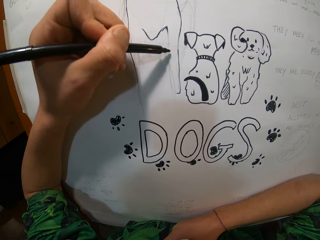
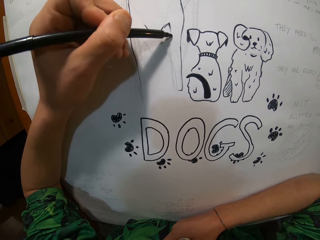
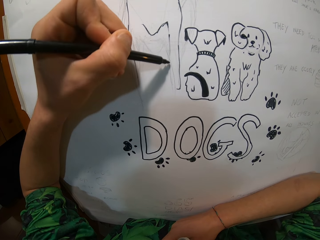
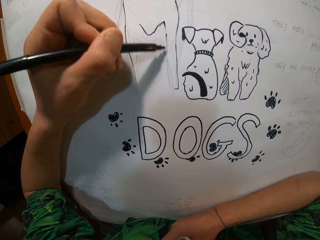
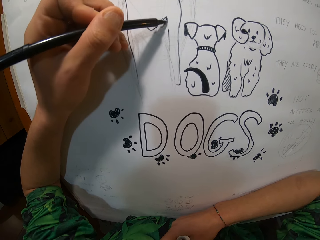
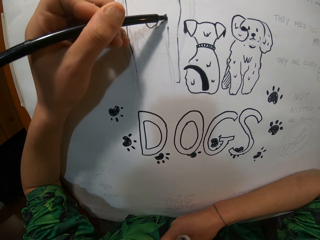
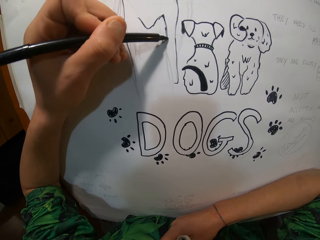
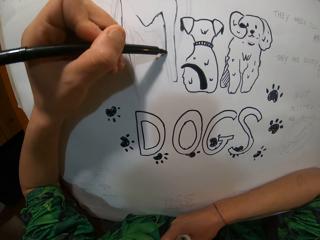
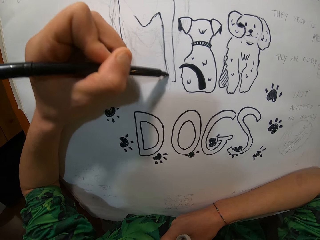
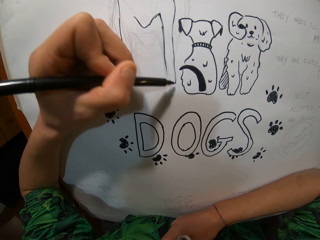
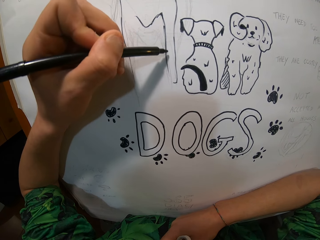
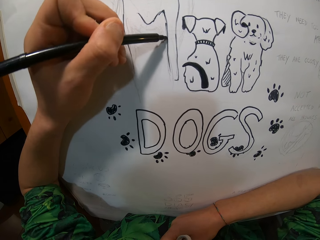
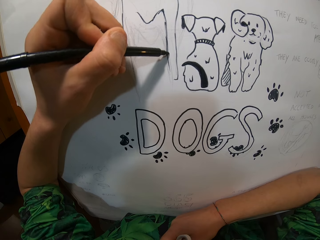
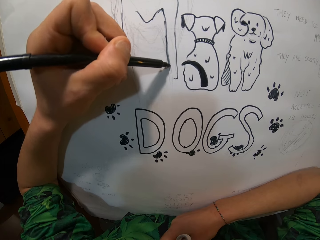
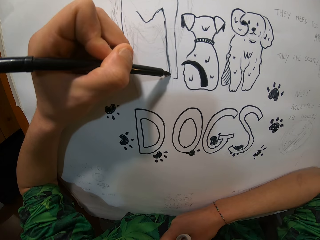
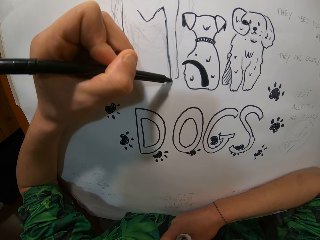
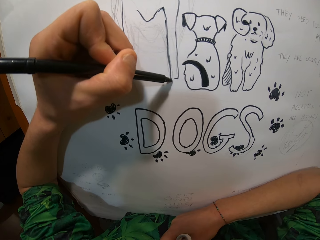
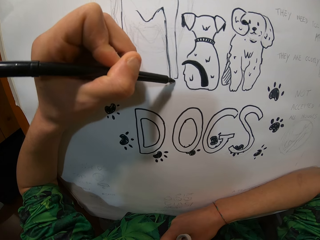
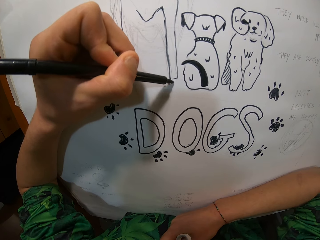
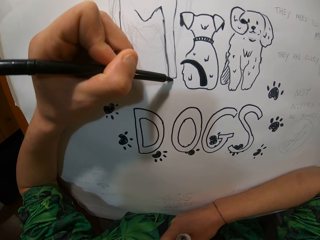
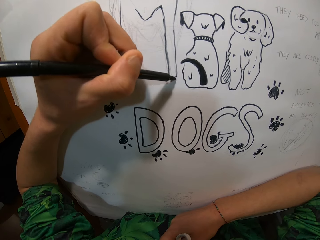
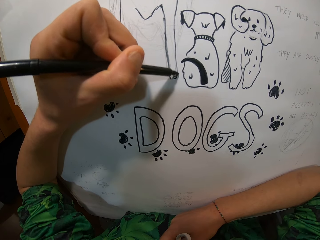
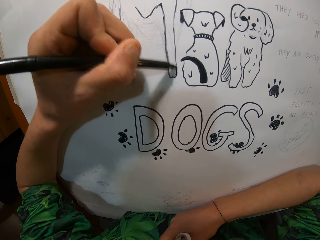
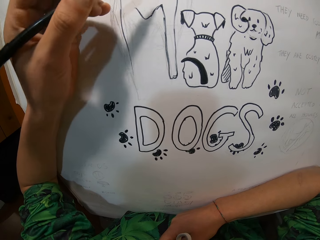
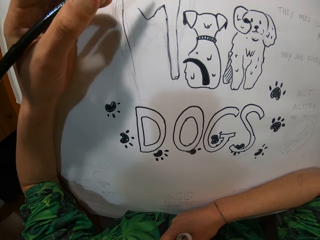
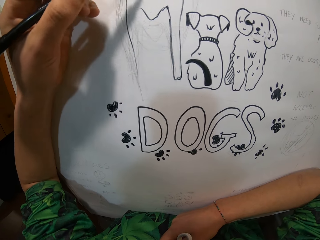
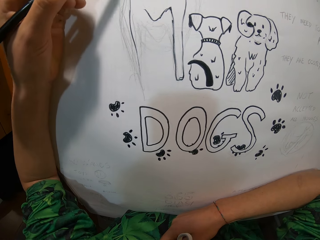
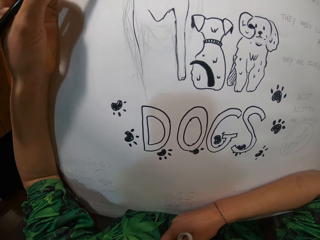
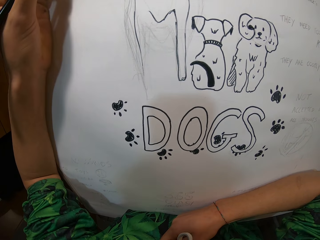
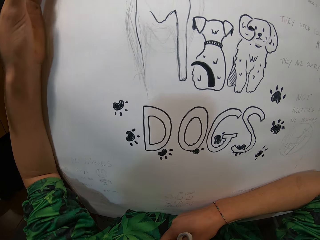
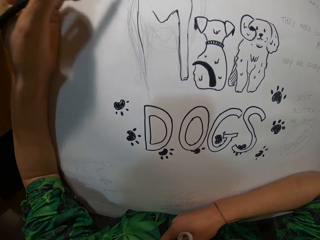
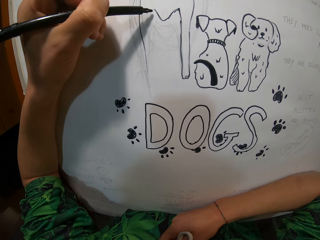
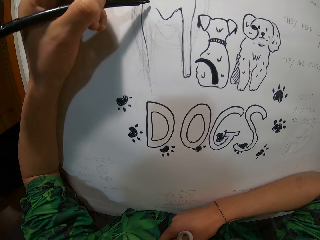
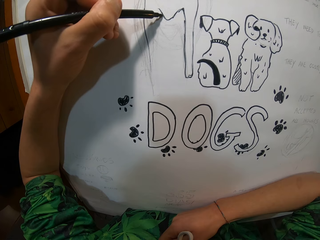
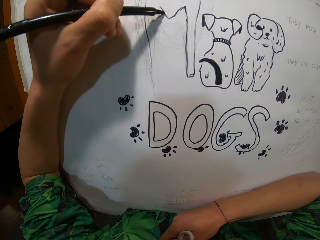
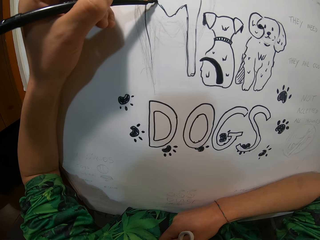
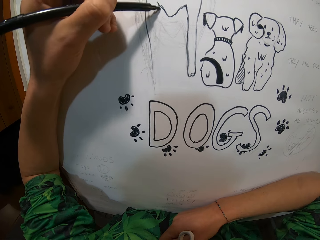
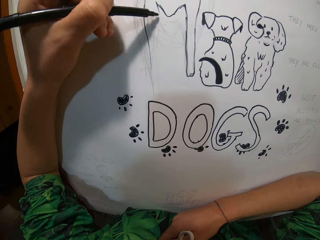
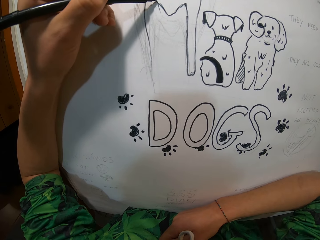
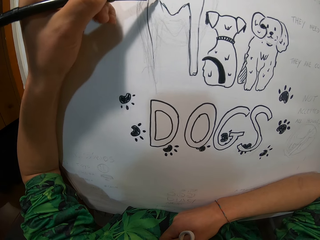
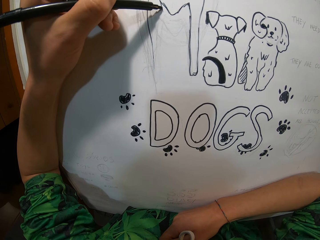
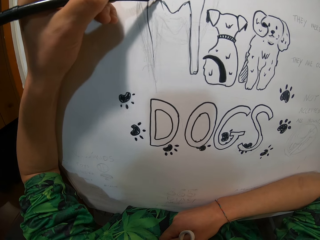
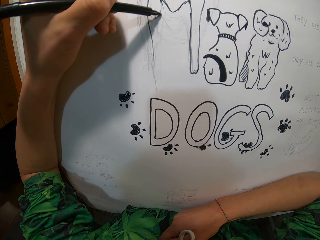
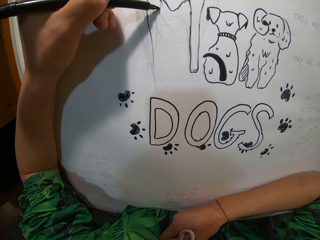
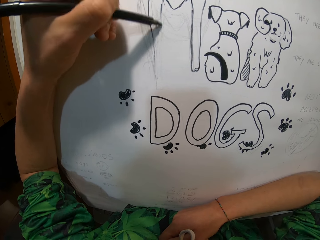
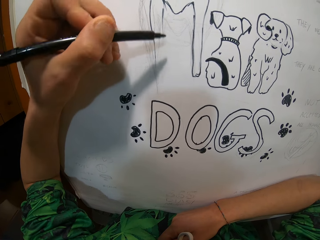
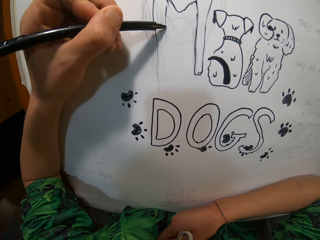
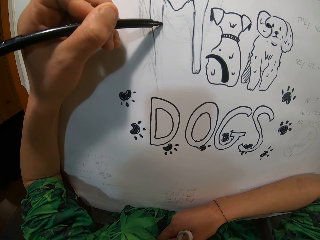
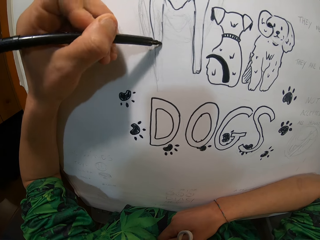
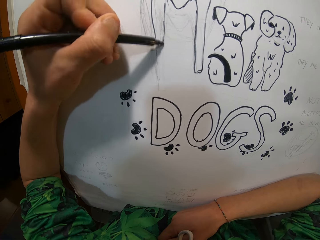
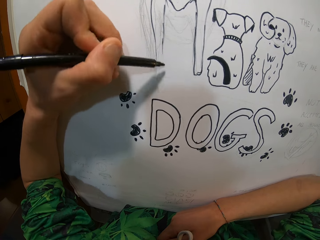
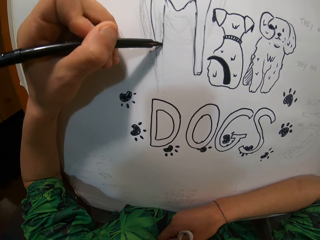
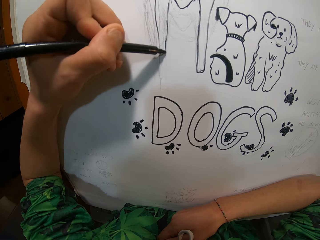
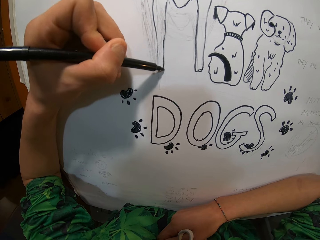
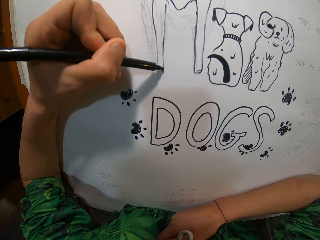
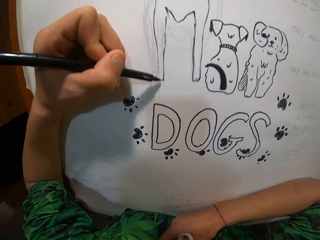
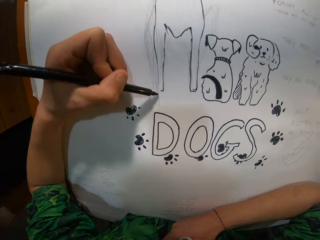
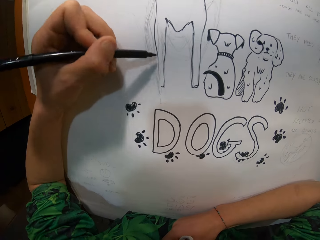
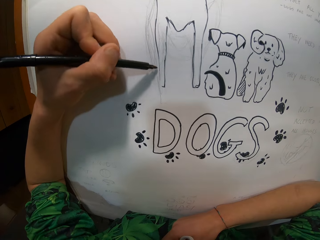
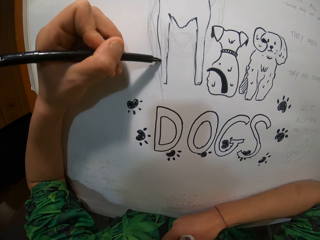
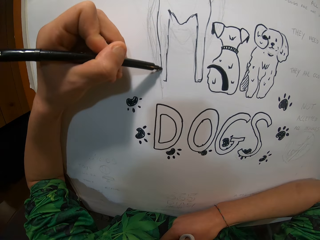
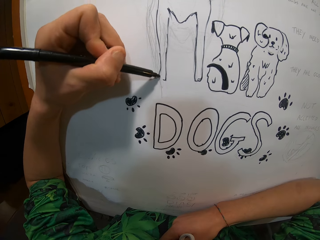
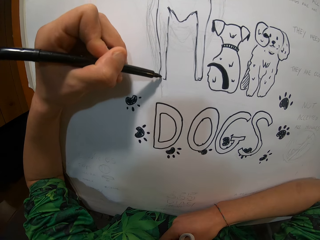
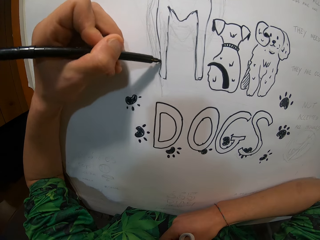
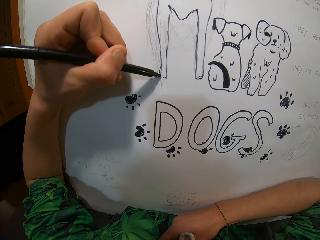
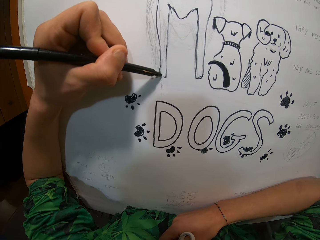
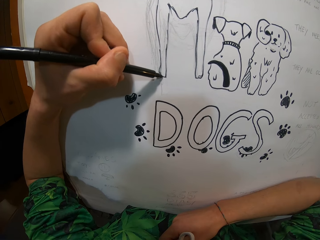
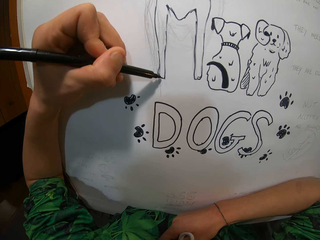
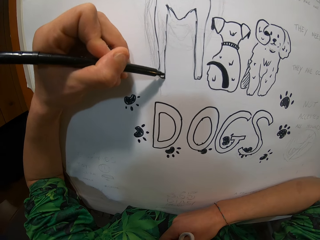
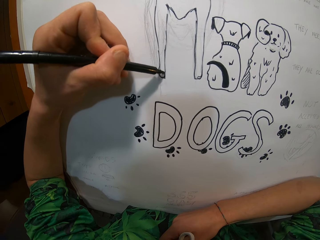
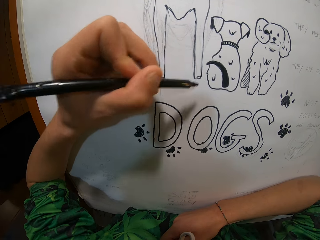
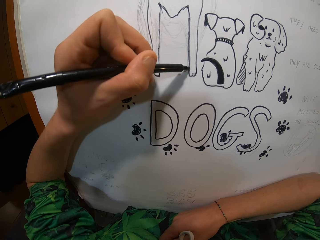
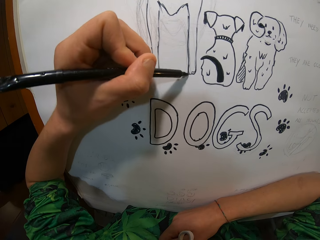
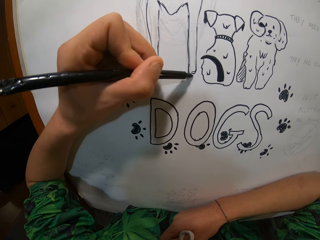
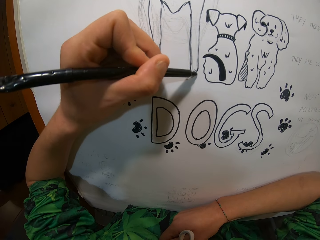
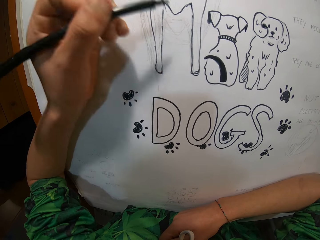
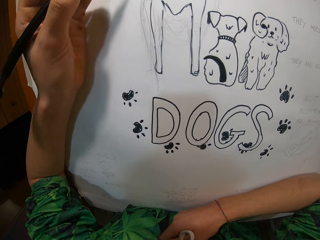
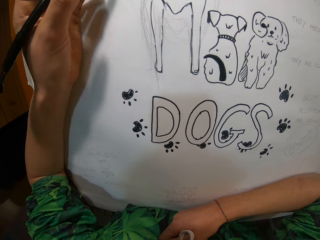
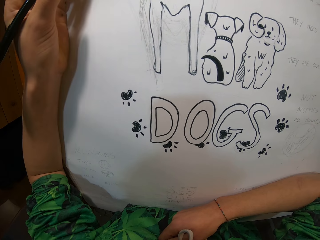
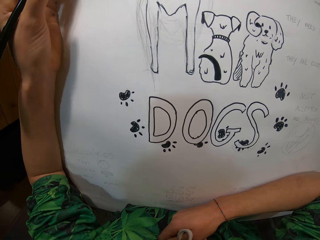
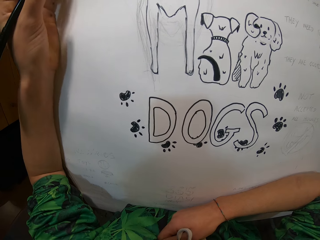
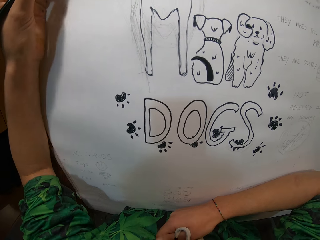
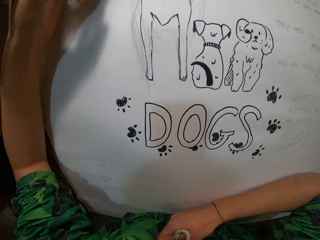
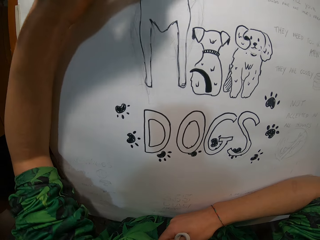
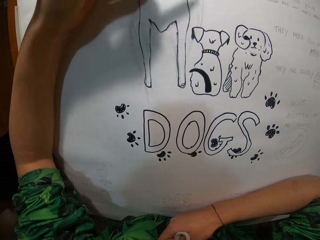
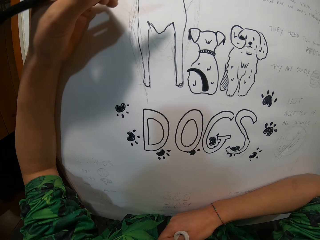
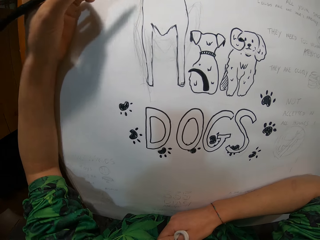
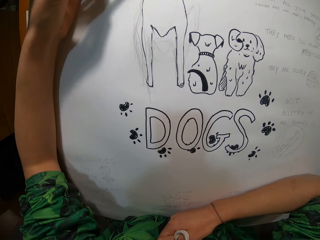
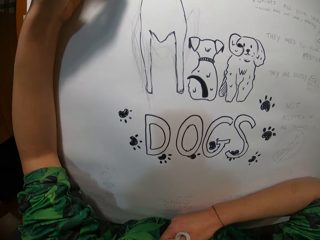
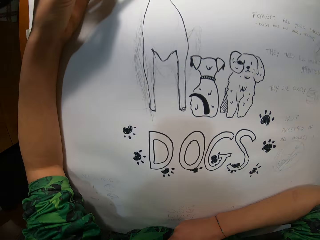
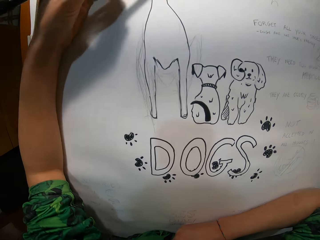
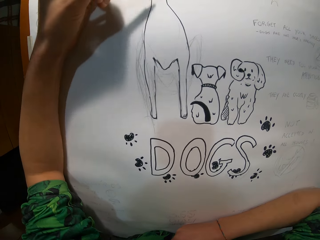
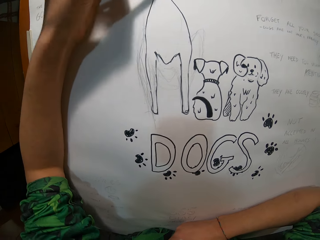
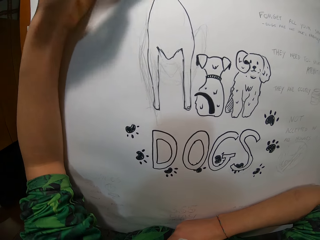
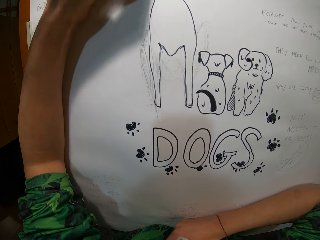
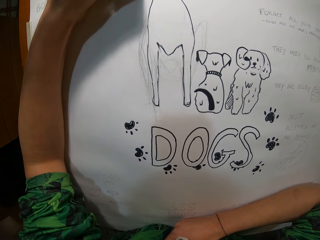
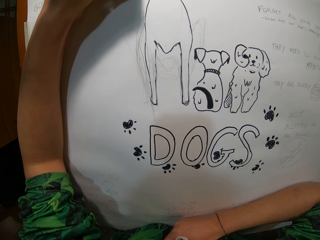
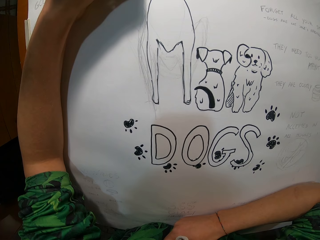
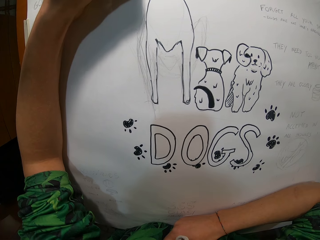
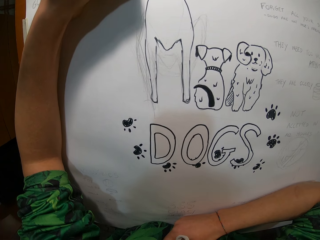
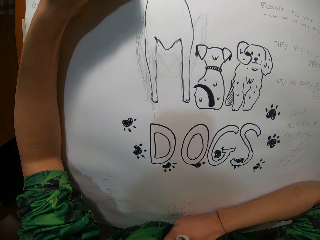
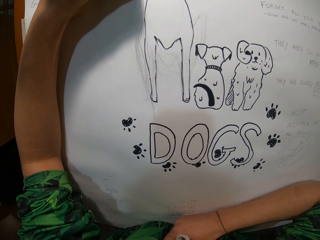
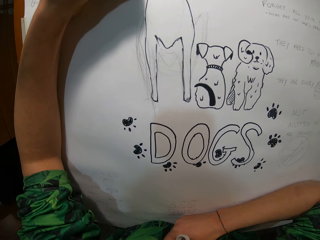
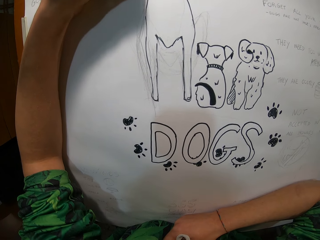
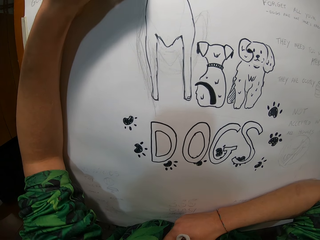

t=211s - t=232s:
The camera wearer moves a hand. They draw. They move a hand. They draw. They move a hand. They draw. They move a hand.
